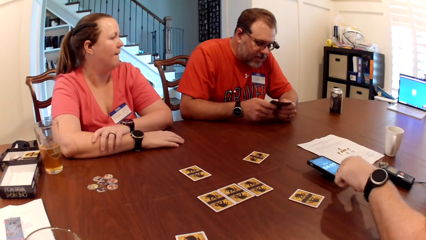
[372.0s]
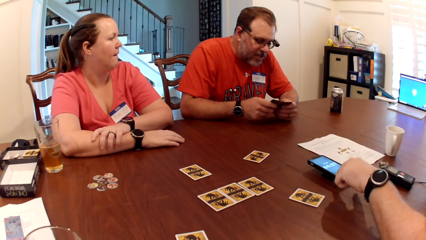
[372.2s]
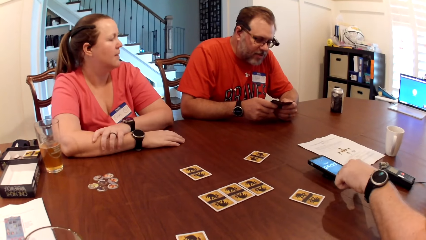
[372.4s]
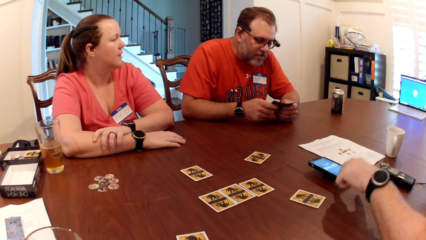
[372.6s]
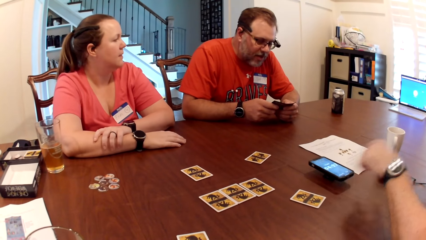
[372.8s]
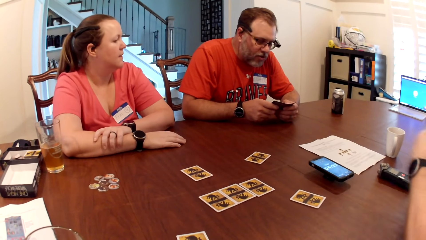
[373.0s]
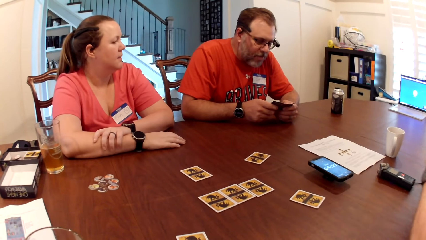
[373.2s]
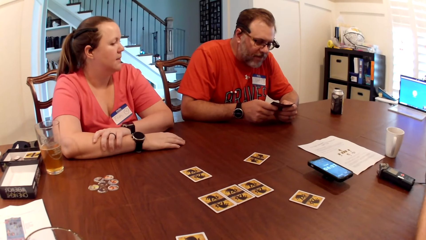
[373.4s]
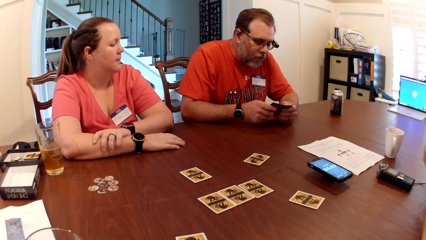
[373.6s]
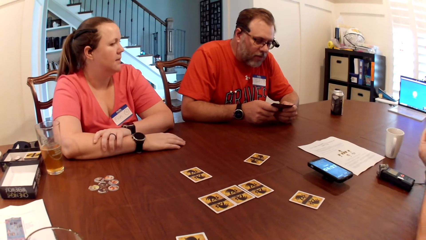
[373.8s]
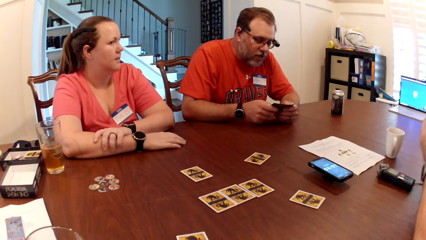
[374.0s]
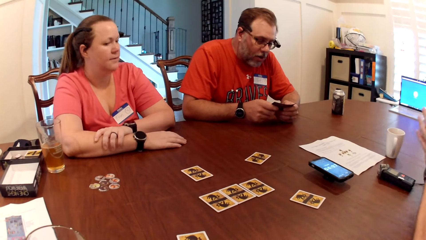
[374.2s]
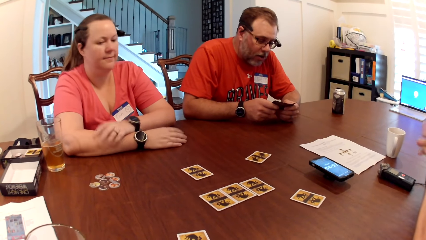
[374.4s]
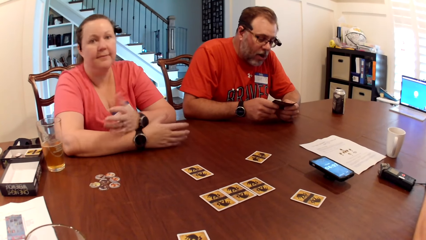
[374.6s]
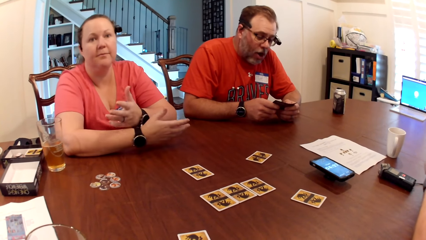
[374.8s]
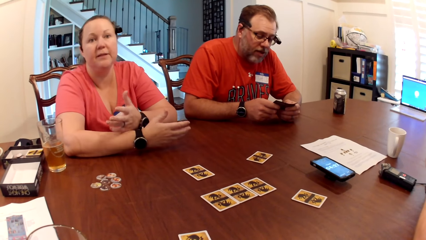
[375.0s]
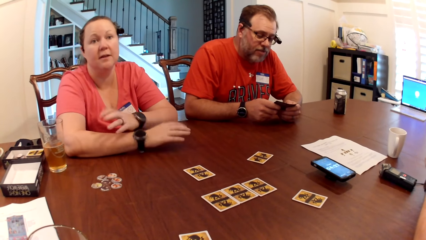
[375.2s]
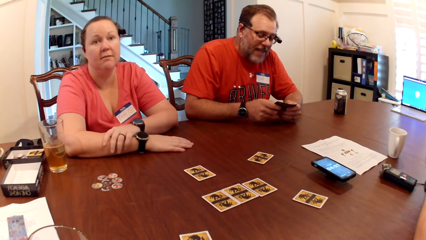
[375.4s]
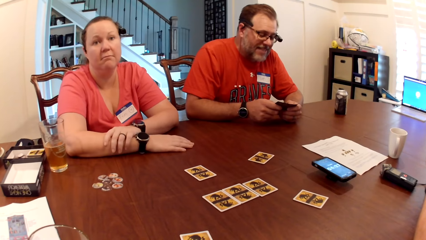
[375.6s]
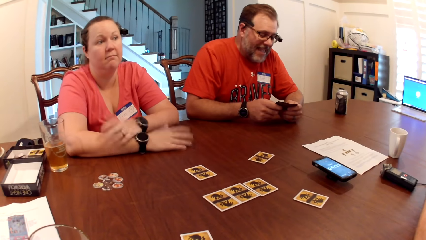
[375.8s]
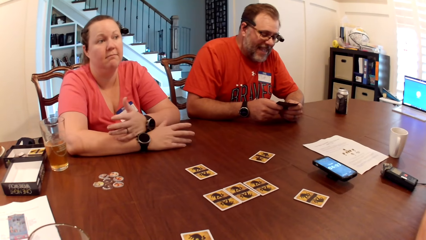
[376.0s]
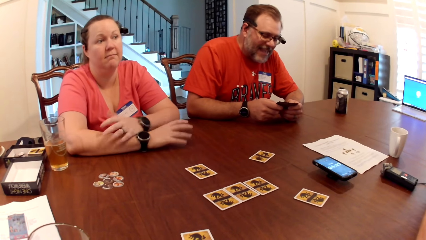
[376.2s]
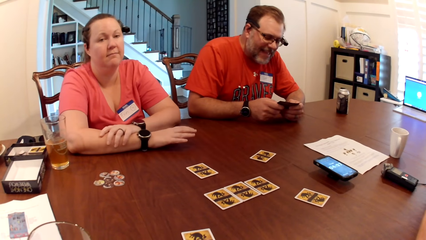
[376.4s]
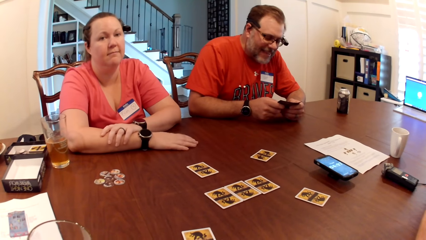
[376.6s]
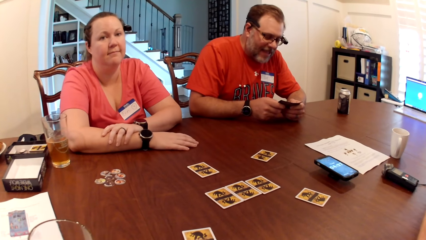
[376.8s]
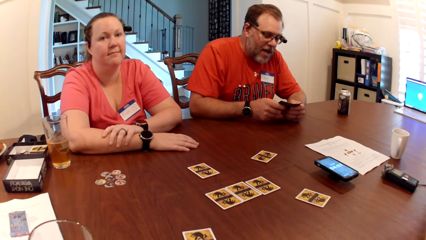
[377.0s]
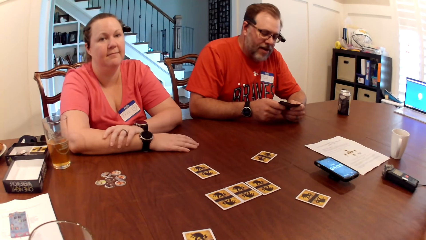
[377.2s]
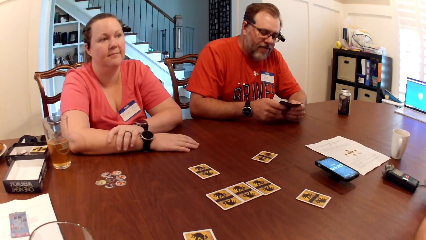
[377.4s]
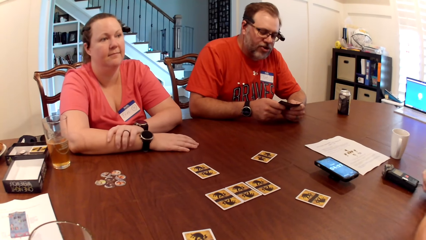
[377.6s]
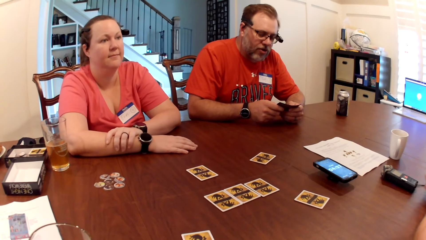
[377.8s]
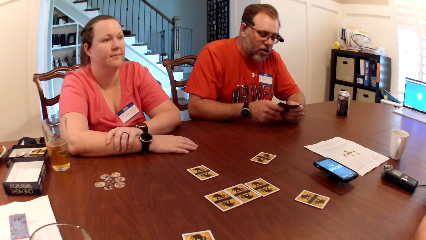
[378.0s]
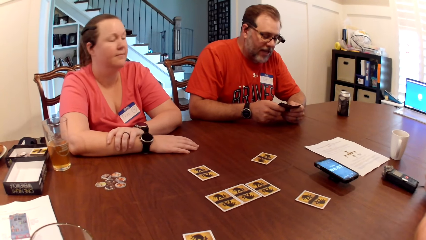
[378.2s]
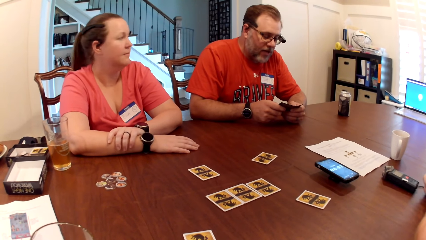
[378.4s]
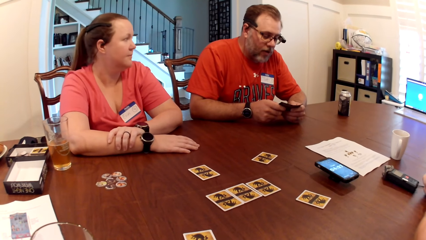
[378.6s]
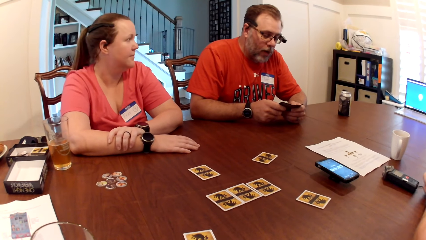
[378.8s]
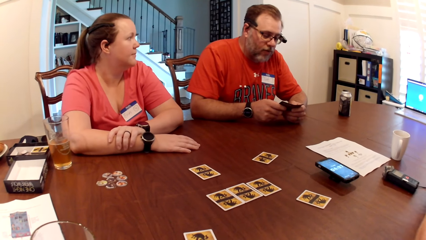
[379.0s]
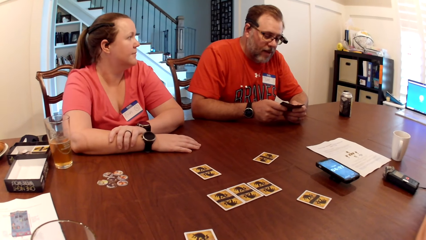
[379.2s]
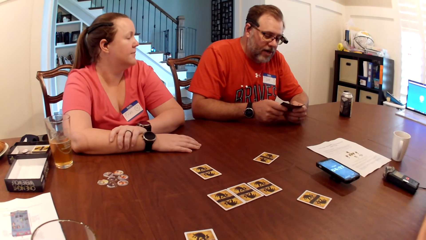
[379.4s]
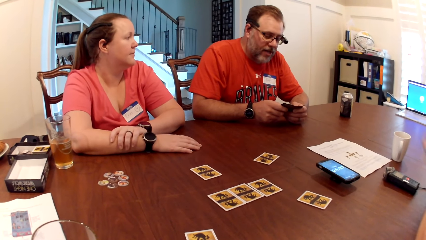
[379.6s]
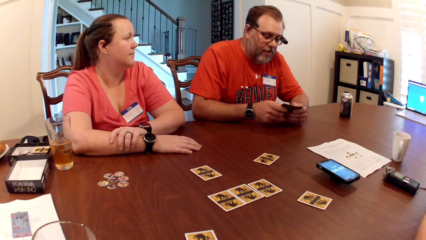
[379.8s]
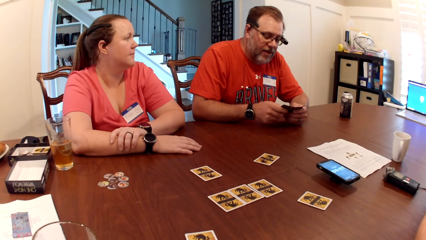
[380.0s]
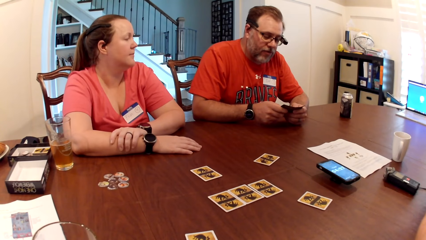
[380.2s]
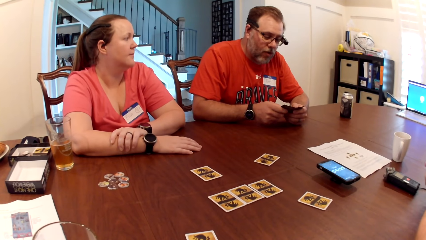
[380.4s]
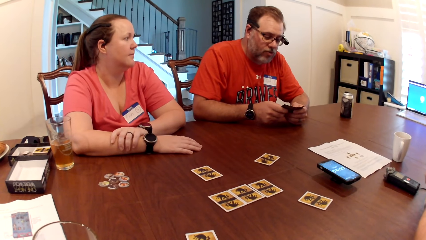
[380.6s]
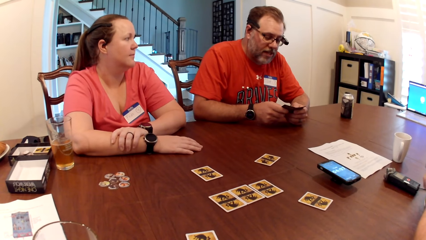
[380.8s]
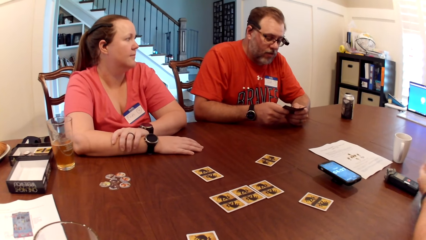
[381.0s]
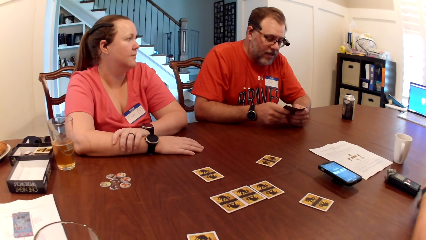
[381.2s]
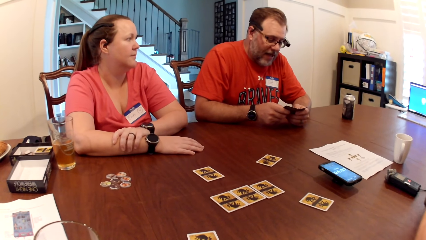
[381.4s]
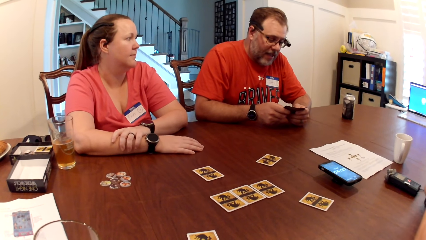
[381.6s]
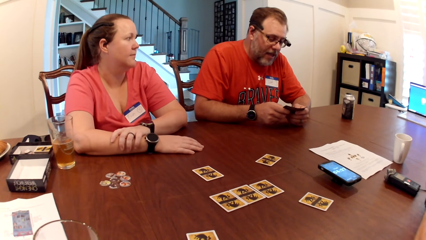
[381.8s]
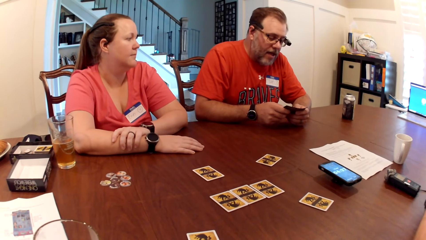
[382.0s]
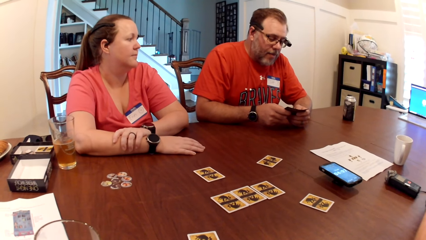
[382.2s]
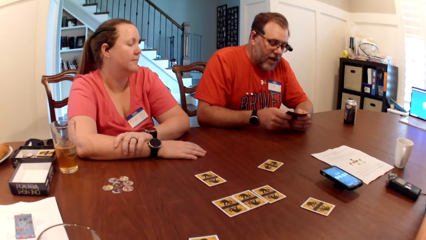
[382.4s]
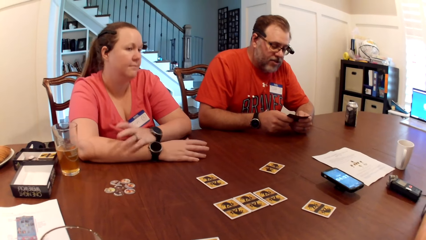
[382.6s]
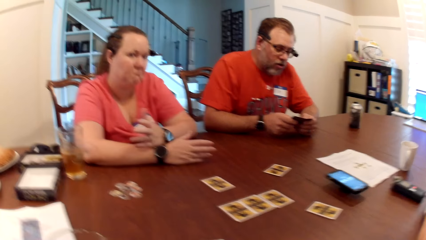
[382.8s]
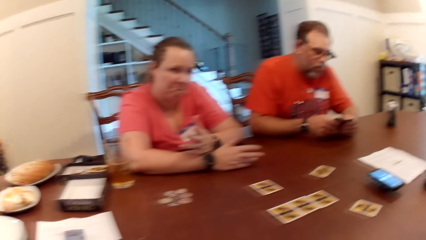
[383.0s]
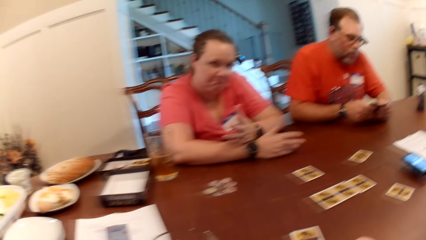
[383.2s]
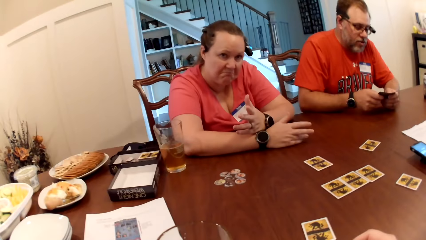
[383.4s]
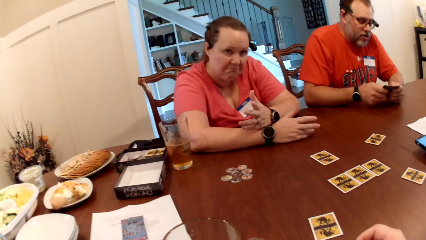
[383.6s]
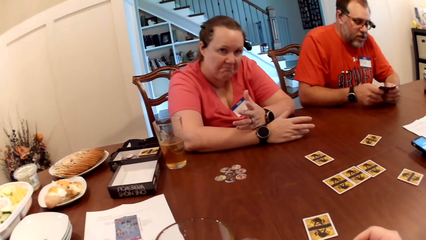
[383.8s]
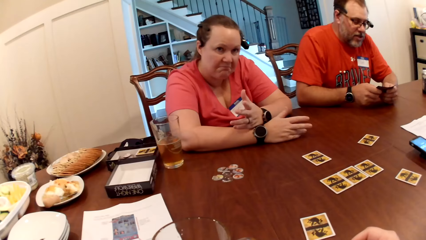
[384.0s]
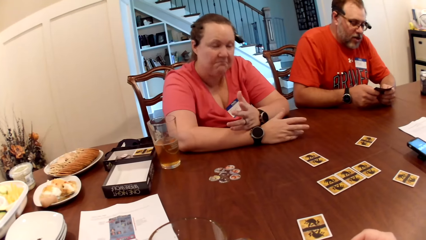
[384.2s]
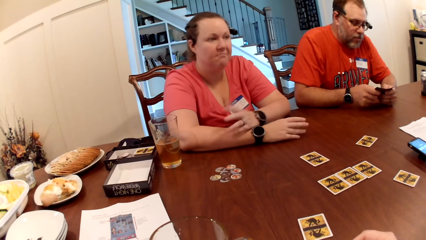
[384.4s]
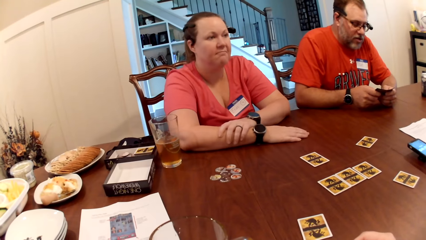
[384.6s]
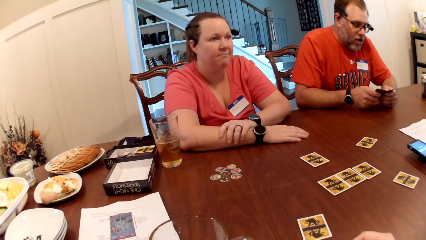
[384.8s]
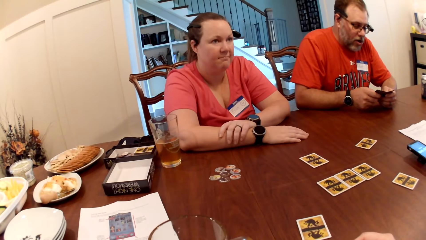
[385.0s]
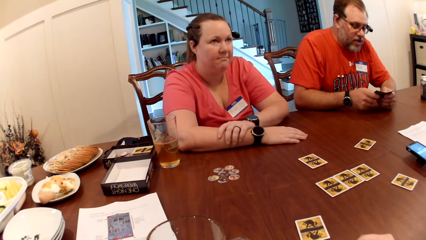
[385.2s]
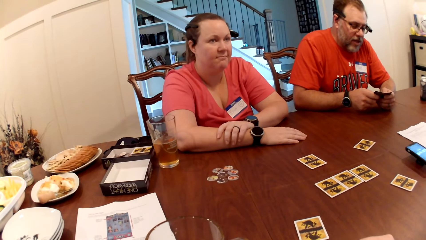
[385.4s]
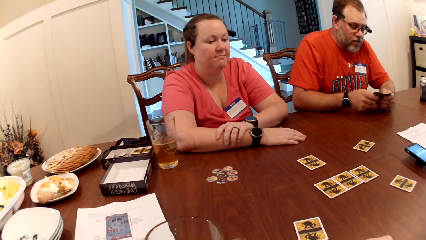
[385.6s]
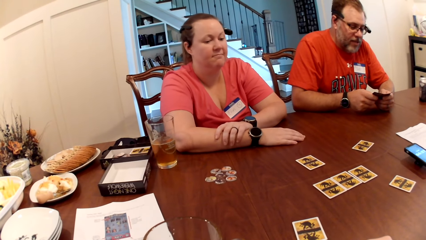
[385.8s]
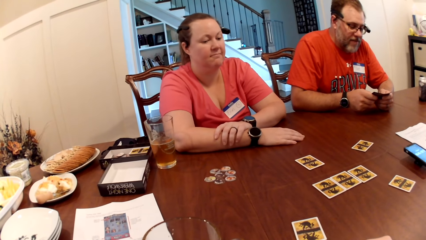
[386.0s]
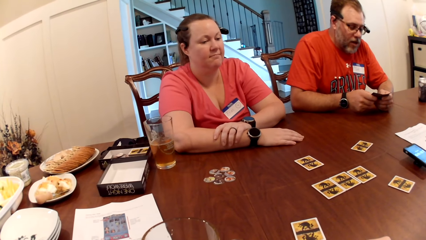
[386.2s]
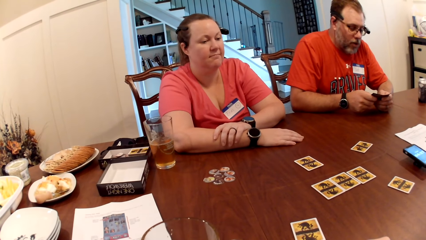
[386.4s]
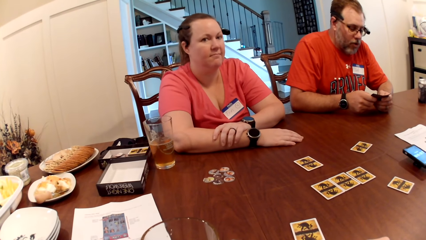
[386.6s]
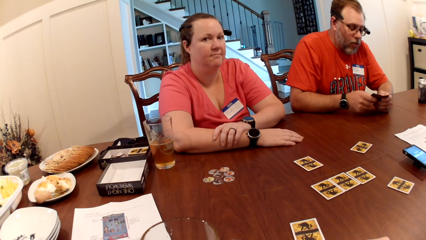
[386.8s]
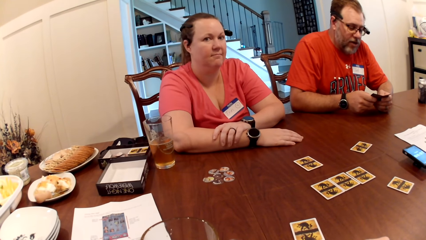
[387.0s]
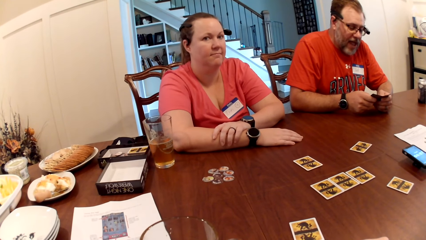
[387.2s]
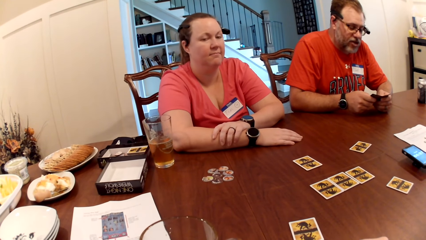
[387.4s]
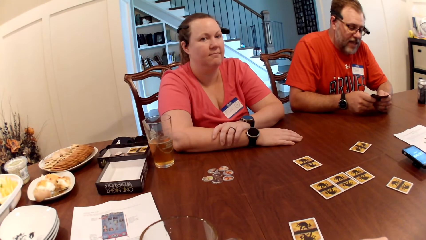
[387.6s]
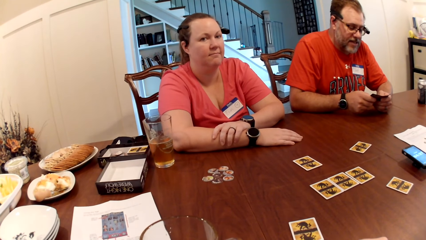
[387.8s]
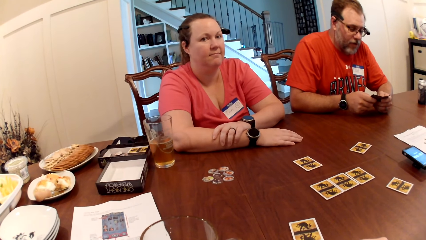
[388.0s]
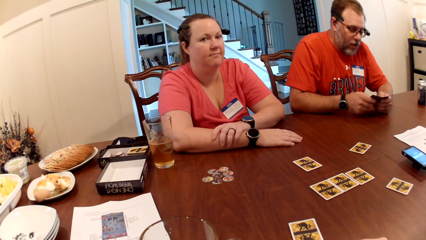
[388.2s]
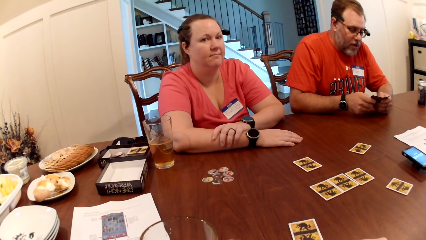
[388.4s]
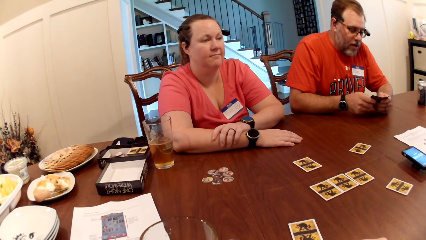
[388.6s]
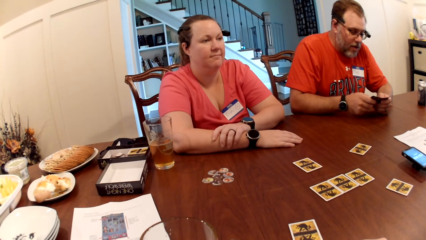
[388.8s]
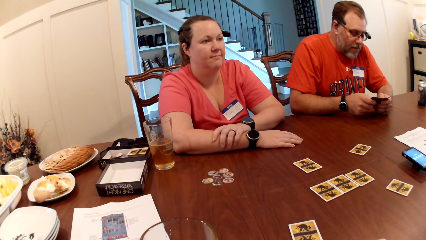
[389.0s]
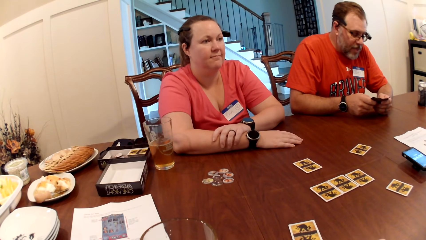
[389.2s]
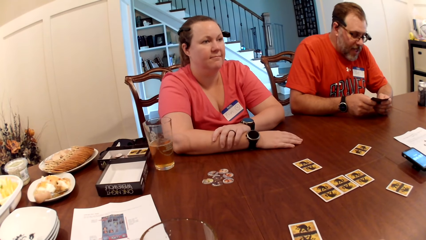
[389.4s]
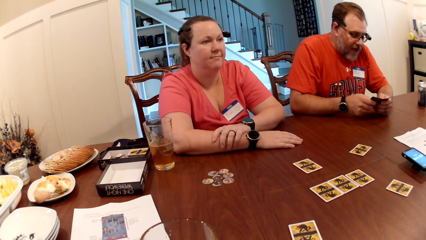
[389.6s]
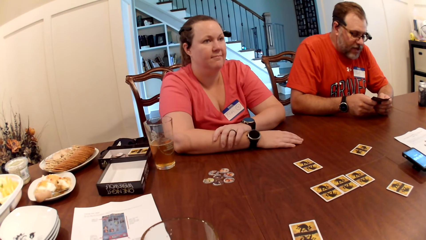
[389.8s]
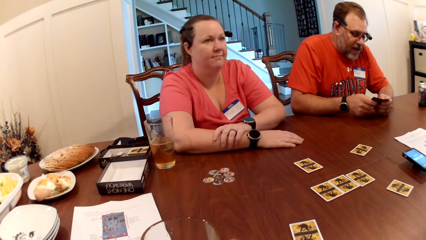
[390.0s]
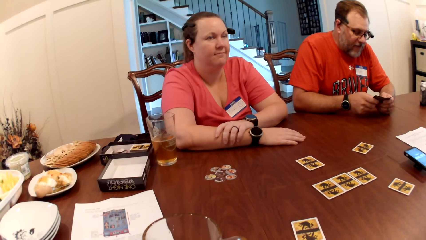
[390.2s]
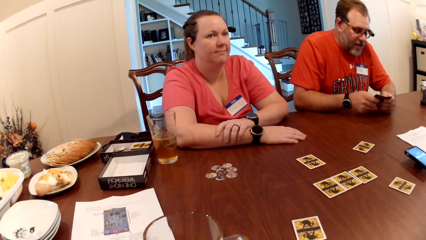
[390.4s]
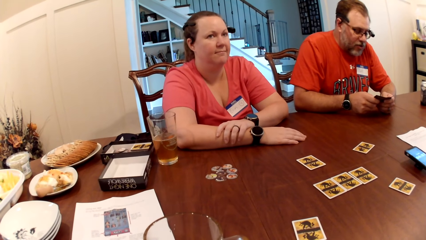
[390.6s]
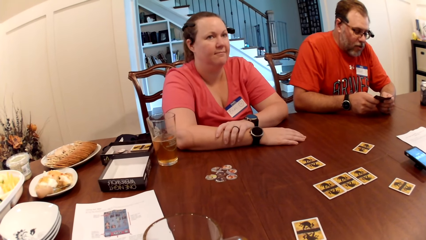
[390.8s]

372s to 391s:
A woman puts the hands down on the table. A man operates a phone on the table with his left hand and taps the screen of the phone. The man places his left hand on the table. The woman interacts with the camera wearer. The man removes the hand from the phone. Another man reads the page of the magazine. The woman converses to the group. The other man reads the page of the magazine. The woman converses to the group. The other man reads the page of the magazine.
